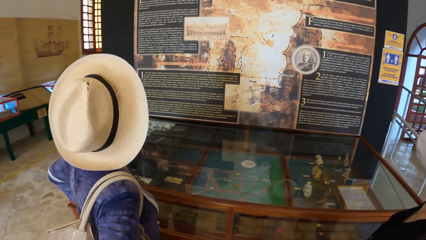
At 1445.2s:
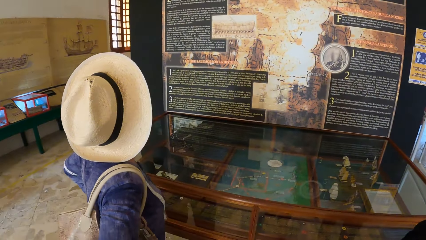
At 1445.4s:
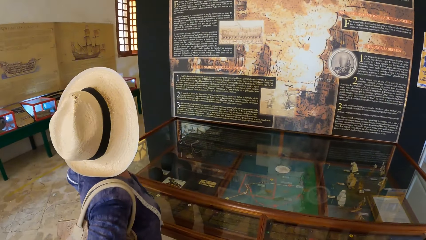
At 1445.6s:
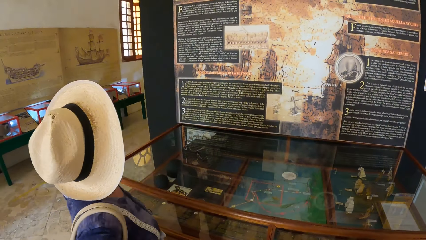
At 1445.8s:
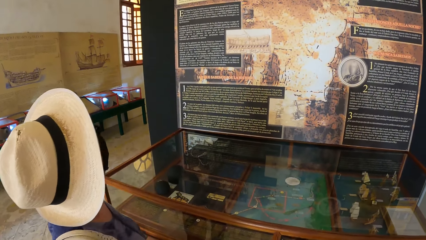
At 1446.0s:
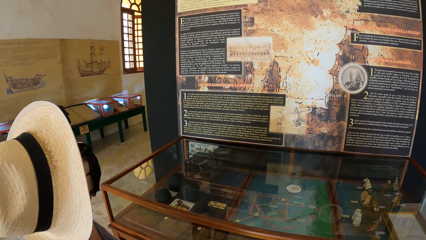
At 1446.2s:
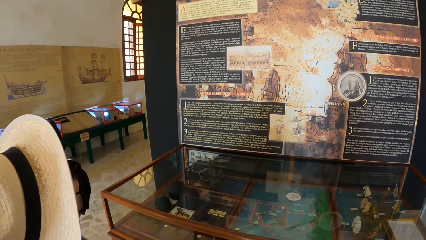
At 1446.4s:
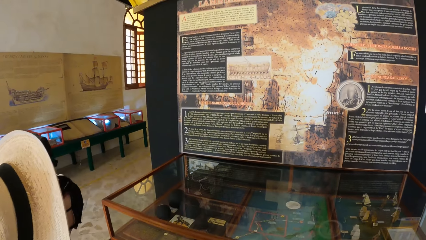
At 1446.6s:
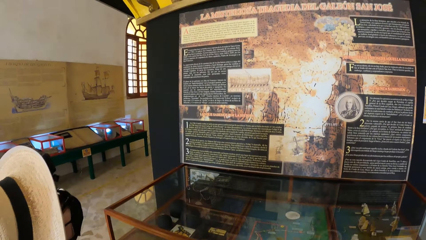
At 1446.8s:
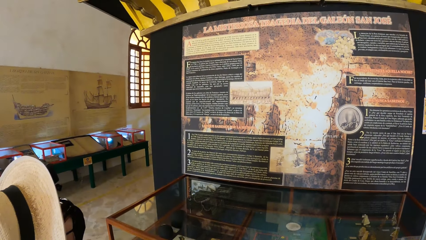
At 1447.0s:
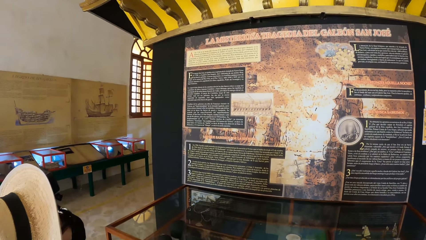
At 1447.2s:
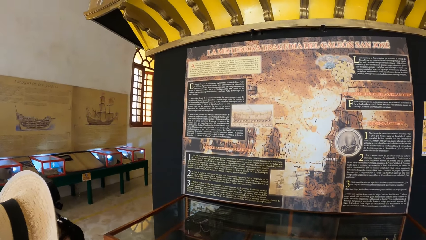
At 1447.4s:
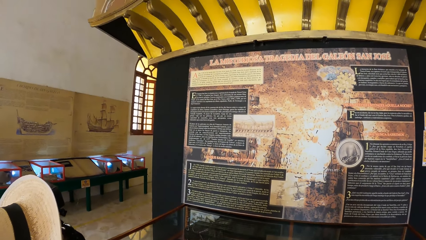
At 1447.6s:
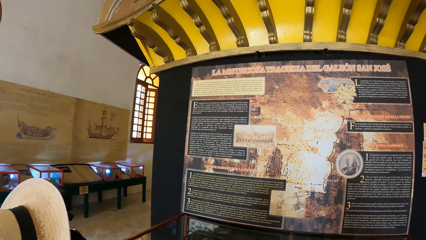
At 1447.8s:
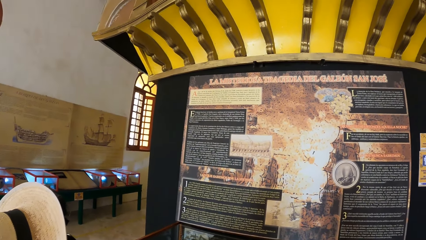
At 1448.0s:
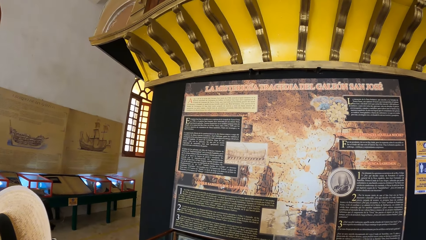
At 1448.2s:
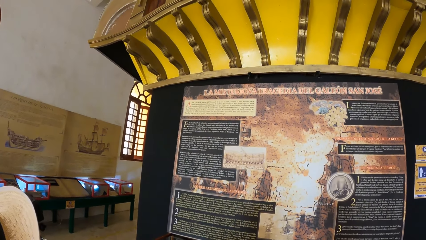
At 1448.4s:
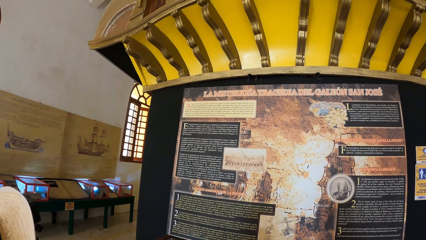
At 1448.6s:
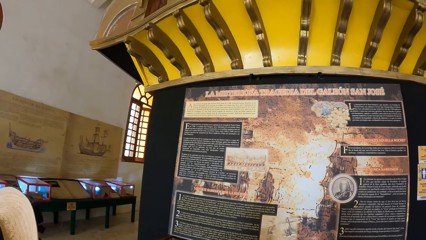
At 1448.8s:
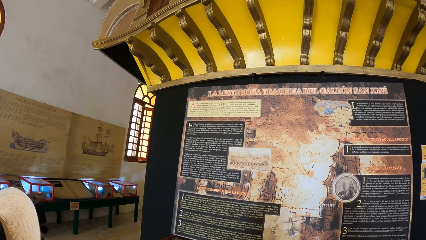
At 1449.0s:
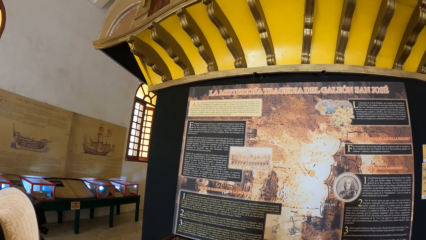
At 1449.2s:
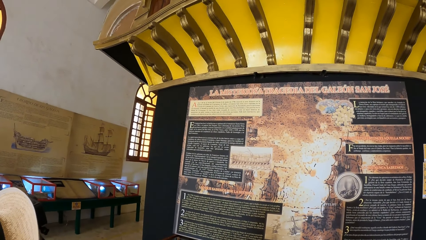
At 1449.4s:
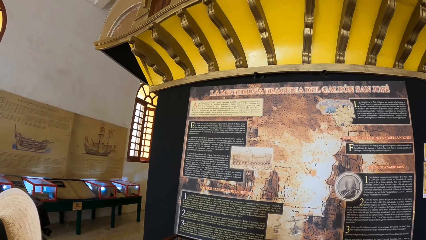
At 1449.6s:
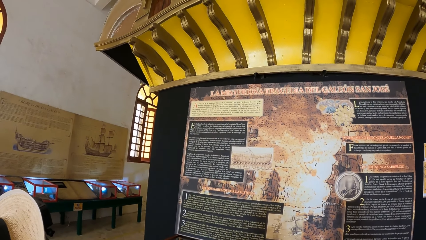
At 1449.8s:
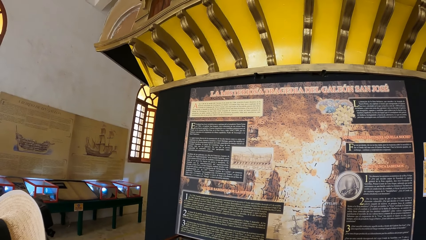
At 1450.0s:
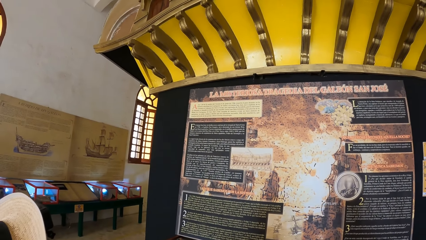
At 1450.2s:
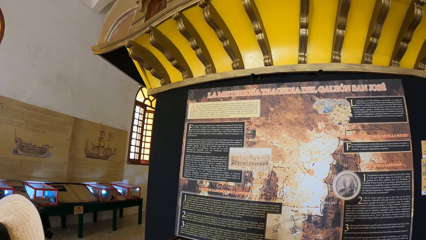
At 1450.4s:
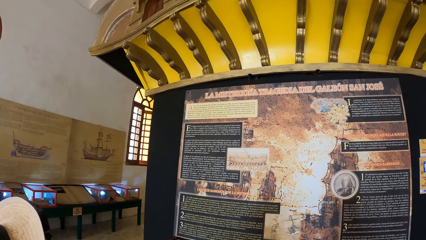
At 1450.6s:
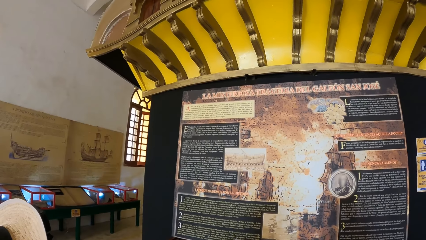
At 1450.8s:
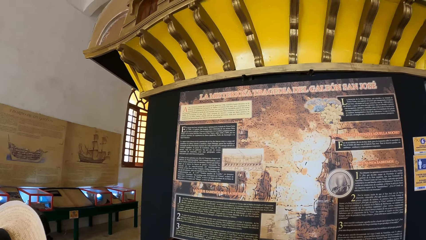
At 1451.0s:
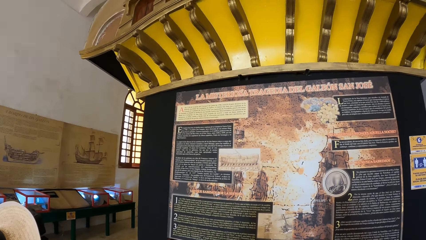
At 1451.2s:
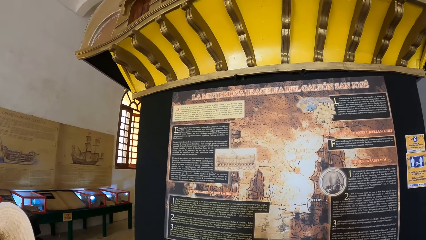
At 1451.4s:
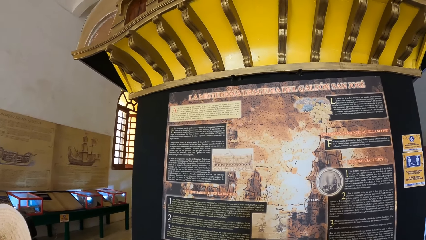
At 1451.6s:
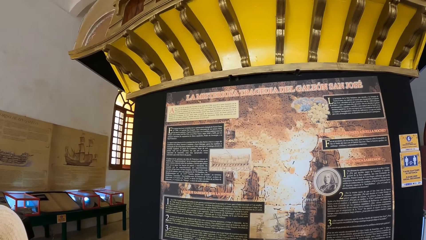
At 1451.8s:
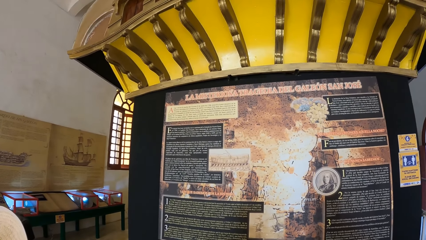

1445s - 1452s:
The camera wearer looks at the display chart.

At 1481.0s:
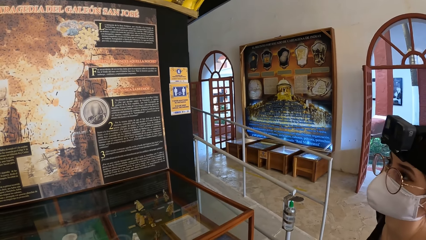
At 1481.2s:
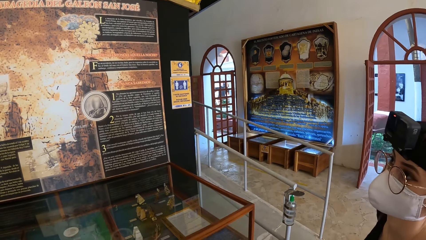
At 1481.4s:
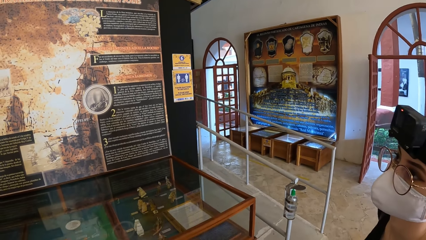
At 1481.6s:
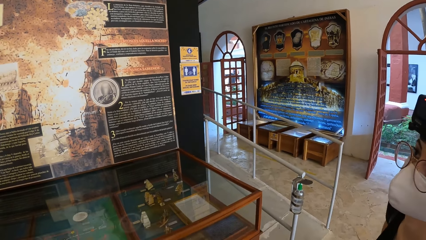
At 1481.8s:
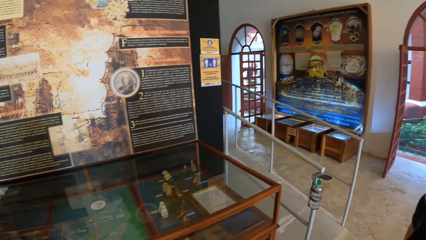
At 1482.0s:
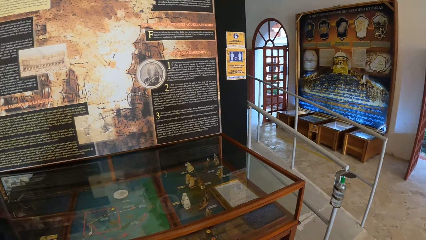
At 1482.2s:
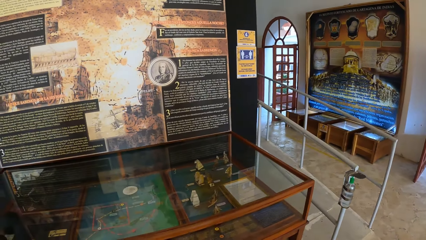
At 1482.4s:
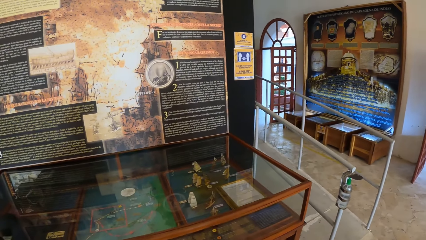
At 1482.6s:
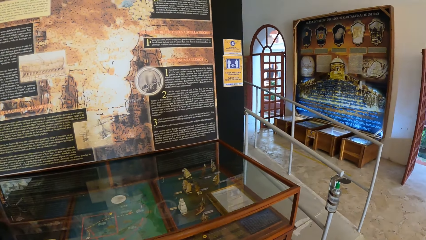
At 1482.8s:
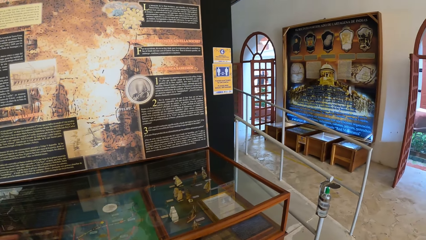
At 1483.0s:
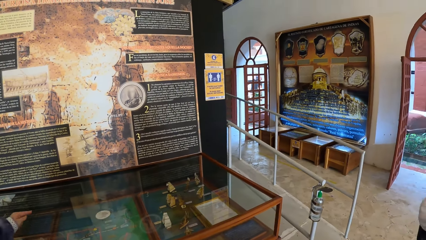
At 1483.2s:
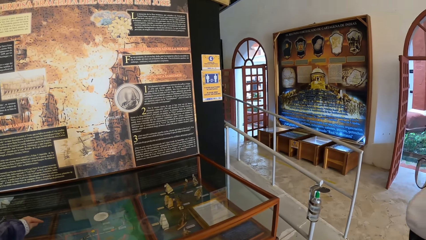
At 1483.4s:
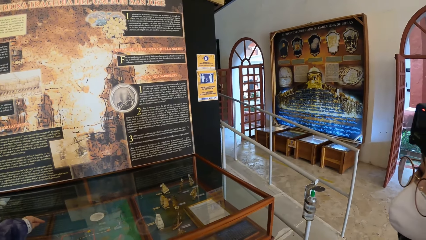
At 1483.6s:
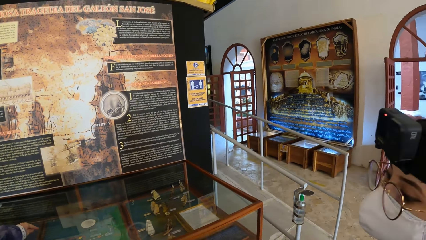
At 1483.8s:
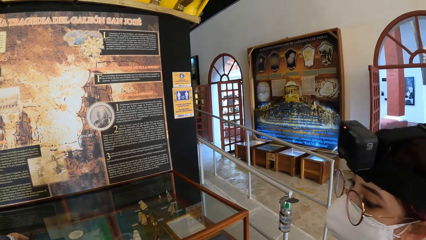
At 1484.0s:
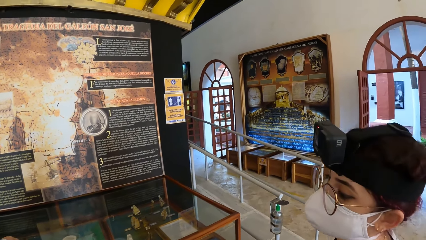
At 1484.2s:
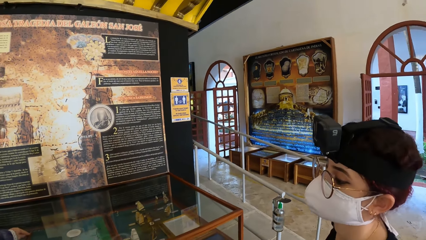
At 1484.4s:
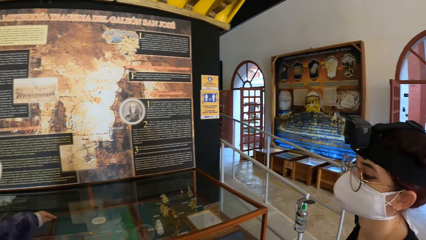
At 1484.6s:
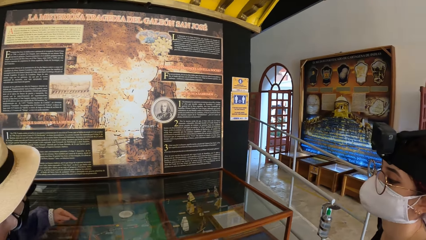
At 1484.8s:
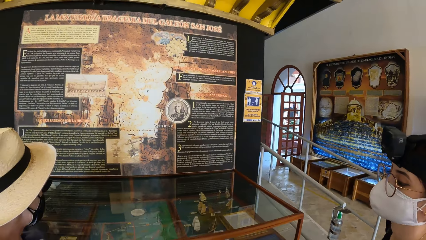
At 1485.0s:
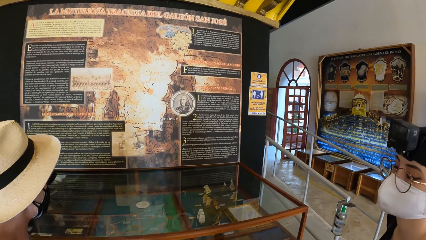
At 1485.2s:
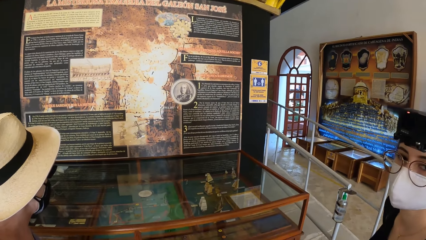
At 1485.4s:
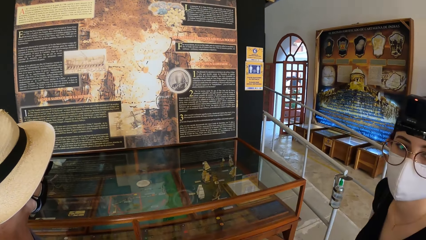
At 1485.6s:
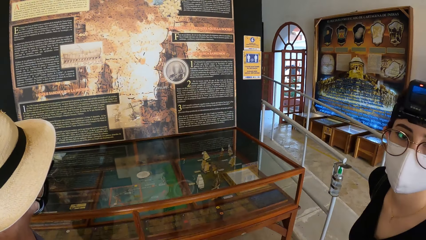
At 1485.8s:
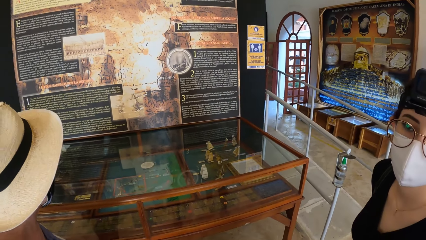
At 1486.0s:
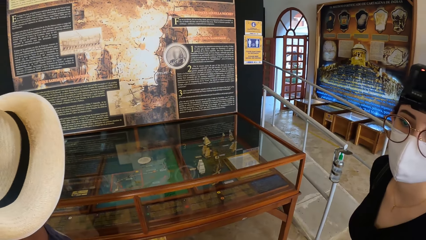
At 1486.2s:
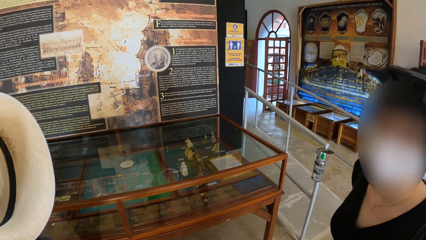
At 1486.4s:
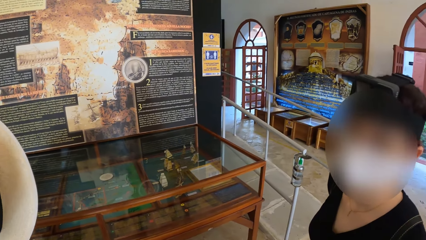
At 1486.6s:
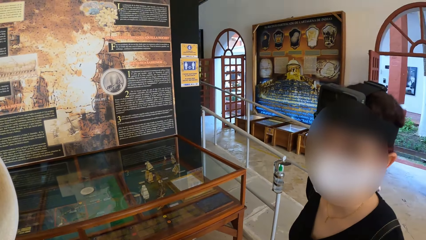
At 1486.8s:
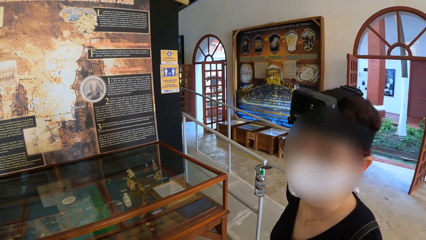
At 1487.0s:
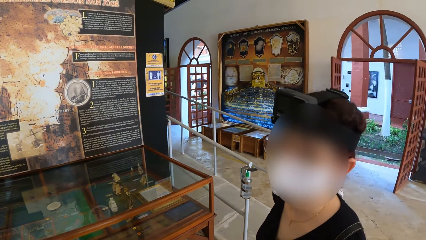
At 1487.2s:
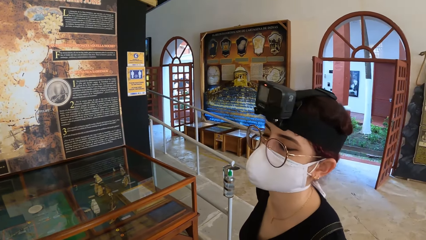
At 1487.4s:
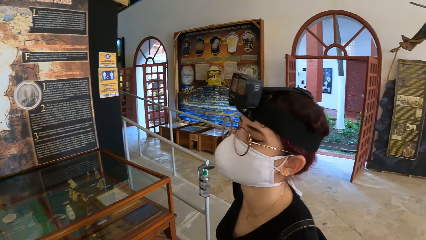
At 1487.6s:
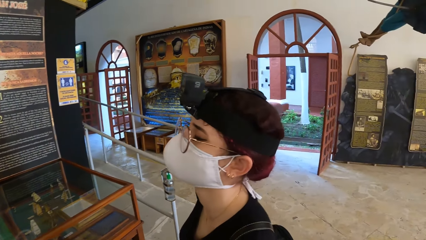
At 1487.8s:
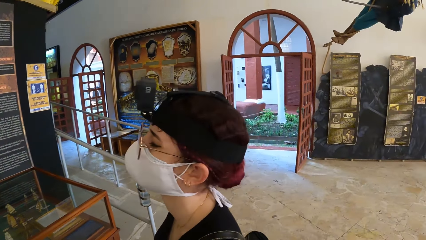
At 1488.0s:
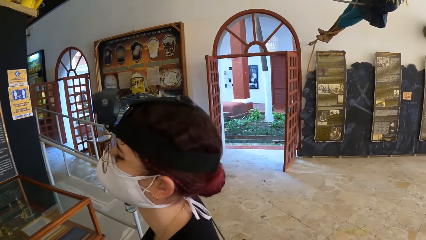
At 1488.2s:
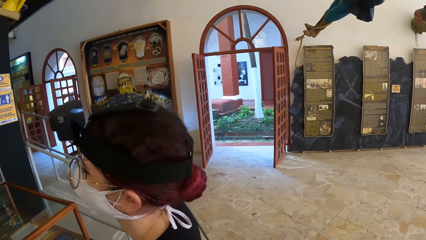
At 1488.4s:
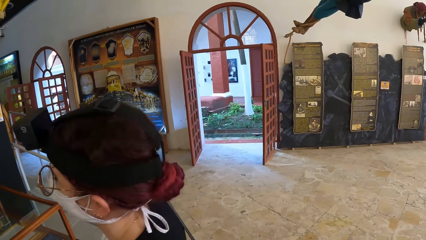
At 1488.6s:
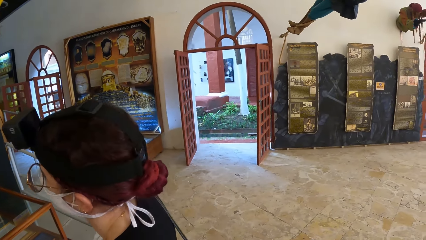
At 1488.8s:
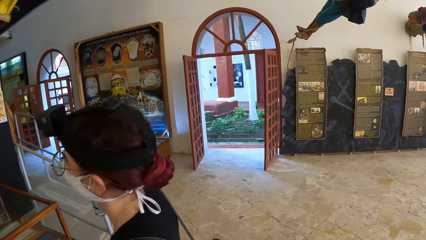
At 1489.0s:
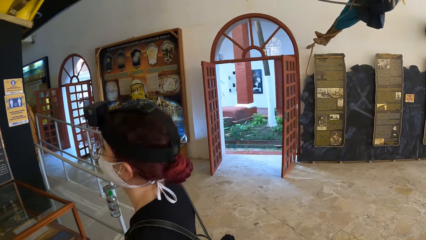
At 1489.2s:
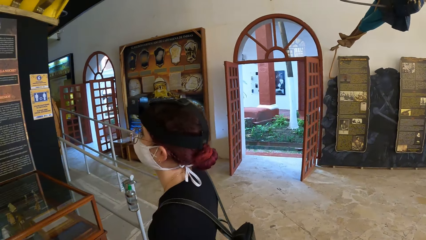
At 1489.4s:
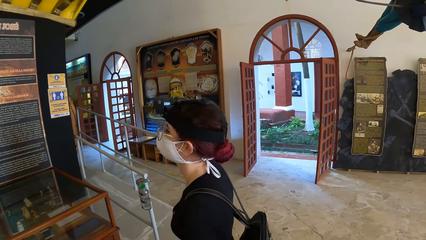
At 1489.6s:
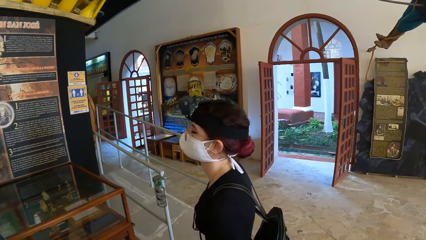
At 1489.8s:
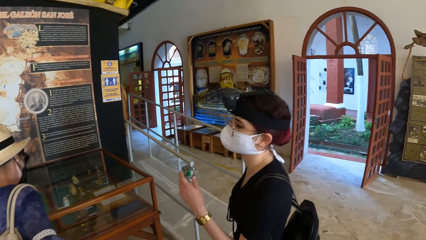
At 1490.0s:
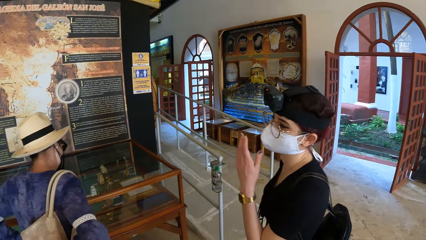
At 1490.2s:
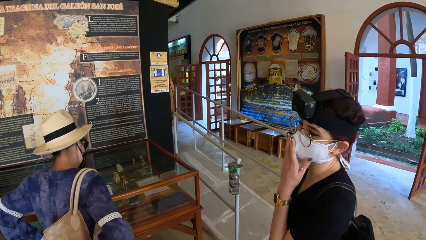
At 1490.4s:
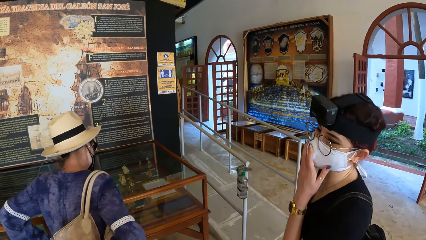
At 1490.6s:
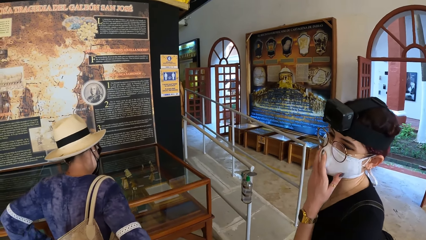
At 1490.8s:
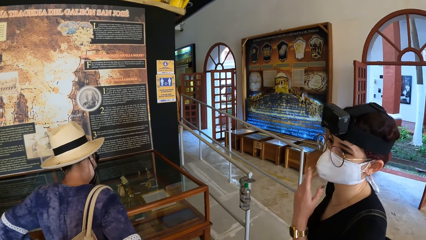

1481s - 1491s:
The woman interacts with the camera wearer and another woman. The camera wearer looks around the room. The other woman touches a face mask on her face with her left hand.
